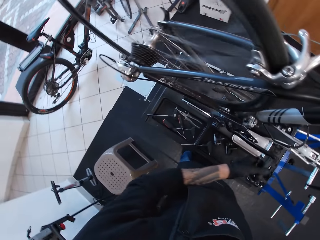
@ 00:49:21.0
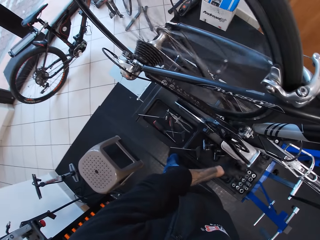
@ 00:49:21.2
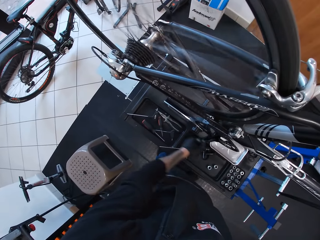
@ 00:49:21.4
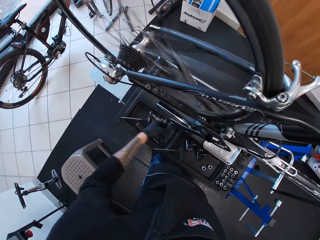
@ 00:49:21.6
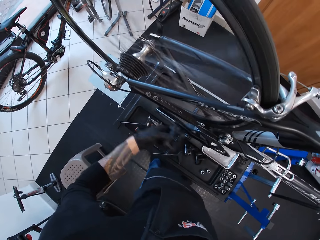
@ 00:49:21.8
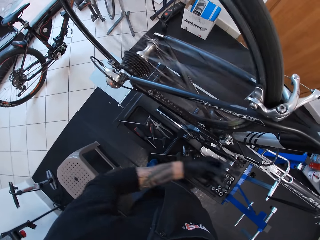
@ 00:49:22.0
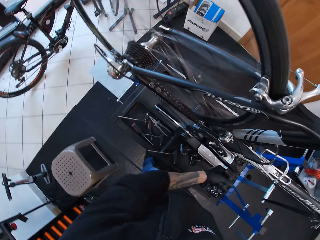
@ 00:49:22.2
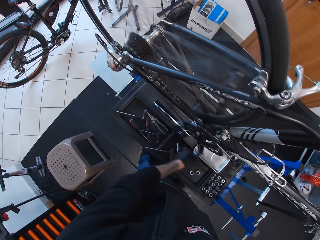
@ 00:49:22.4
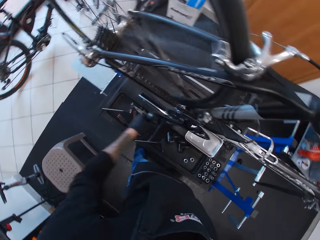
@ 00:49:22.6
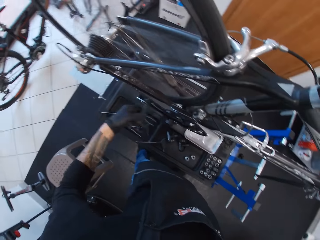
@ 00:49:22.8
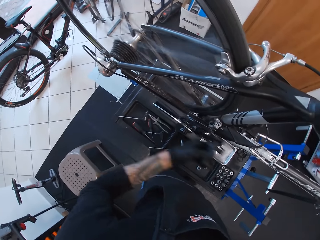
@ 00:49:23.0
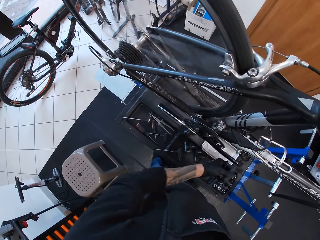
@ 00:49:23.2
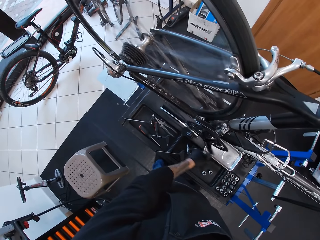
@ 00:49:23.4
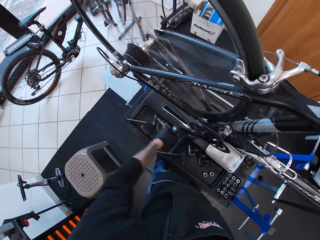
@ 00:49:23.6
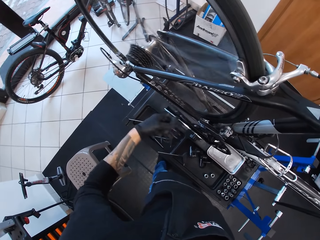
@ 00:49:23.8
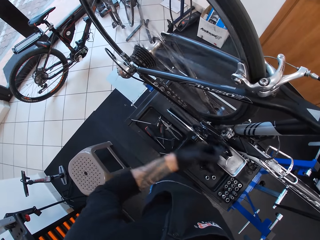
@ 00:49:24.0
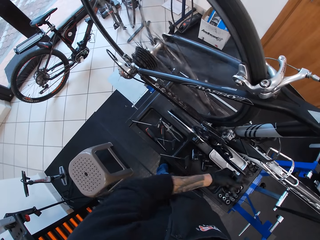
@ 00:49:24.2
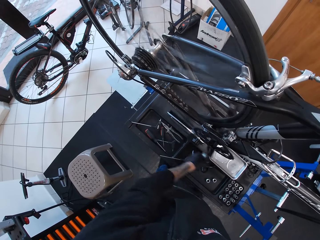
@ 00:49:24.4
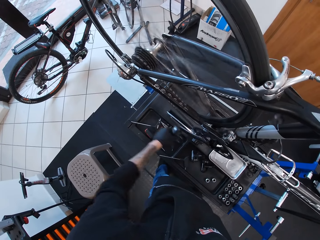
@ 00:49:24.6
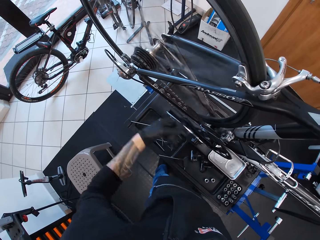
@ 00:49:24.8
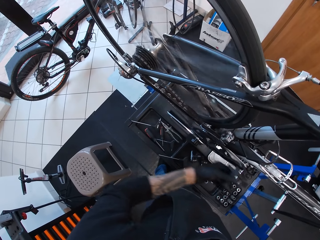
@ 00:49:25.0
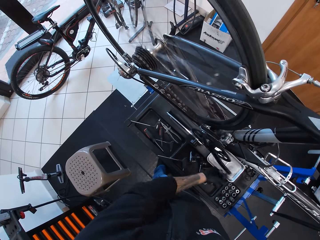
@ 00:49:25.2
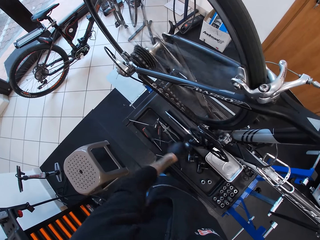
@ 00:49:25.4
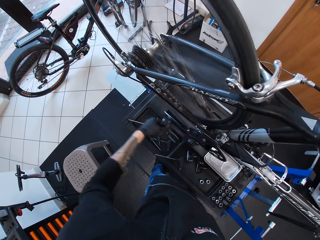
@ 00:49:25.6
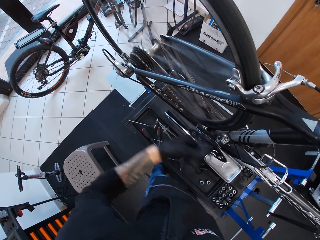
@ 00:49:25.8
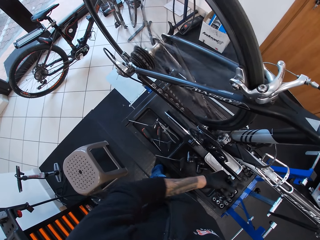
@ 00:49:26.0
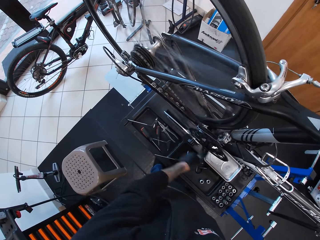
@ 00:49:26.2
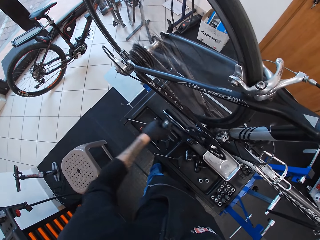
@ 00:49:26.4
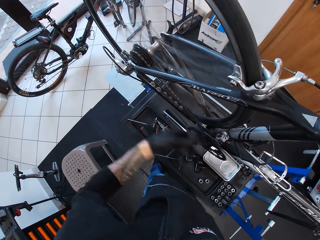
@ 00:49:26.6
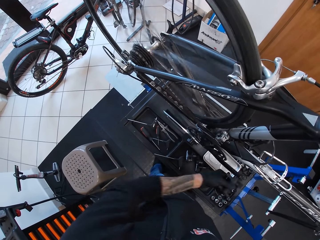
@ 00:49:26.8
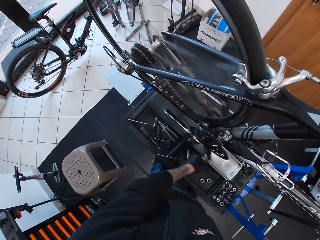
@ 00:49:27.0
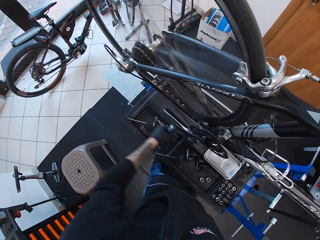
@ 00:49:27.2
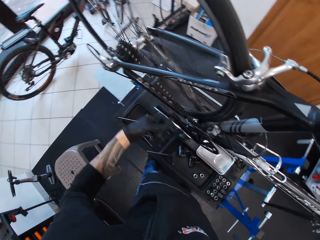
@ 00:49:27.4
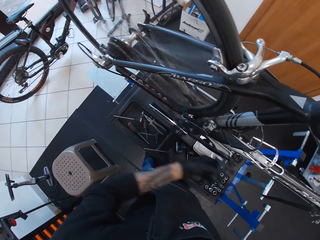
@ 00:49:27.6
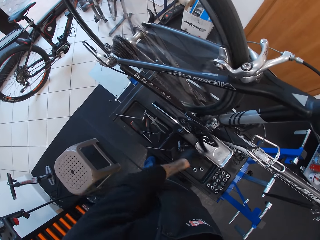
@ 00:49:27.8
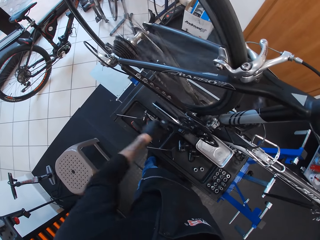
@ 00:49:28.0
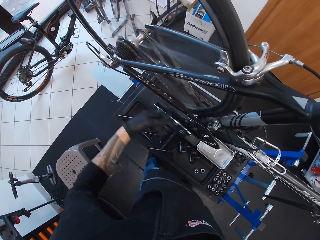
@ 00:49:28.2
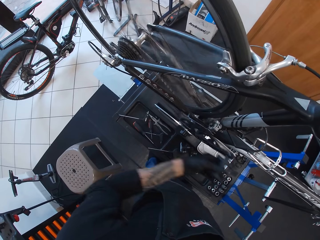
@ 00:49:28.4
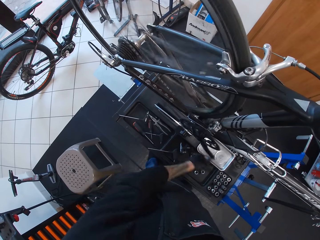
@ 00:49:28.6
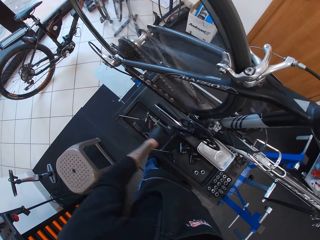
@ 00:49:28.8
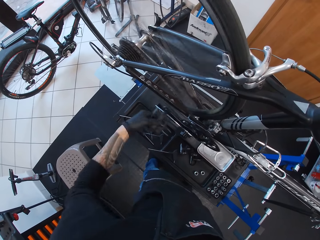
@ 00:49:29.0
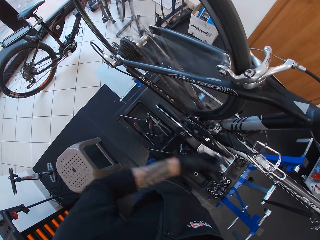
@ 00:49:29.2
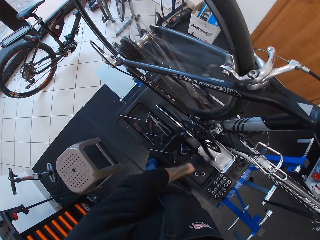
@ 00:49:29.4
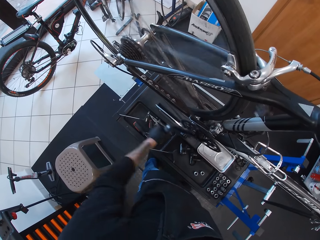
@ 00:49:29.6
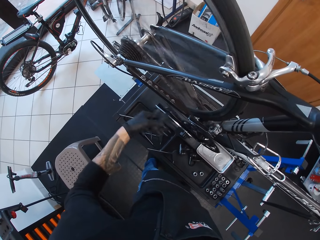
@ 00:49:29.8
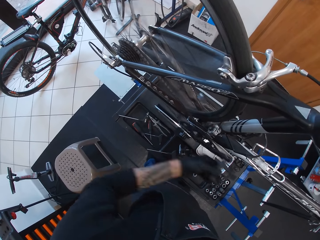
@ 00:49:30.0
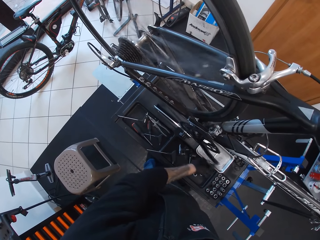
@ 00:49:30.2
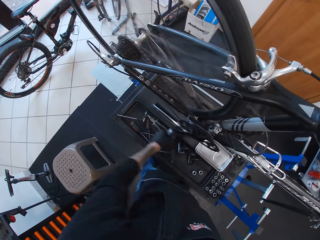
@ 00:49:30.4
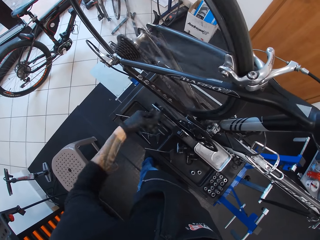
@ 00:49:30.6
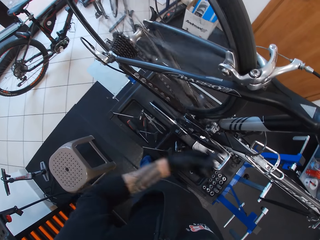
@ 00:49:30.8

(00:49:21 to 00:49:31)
The camera wearer rotates the bicycle pedal forward with the left hand.

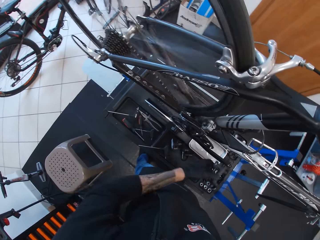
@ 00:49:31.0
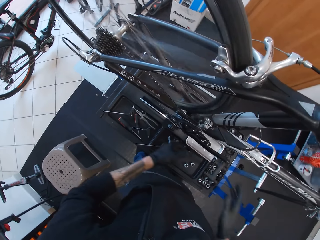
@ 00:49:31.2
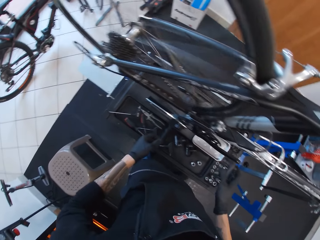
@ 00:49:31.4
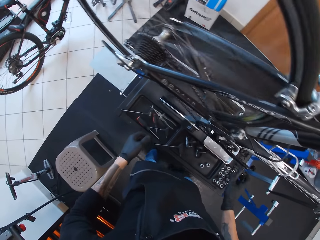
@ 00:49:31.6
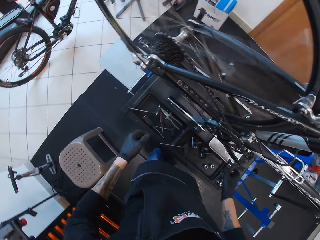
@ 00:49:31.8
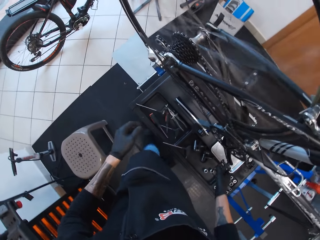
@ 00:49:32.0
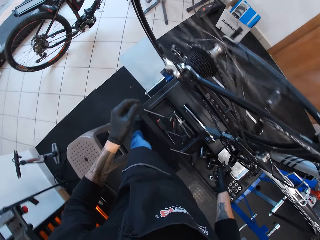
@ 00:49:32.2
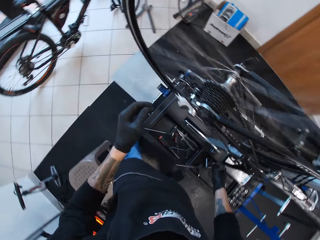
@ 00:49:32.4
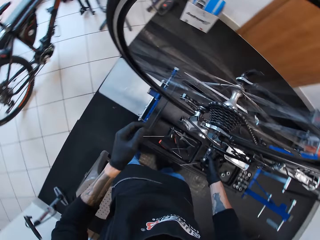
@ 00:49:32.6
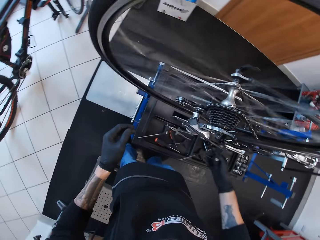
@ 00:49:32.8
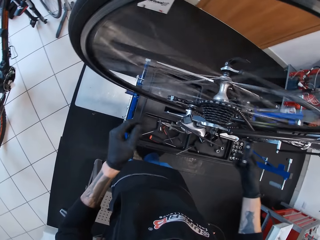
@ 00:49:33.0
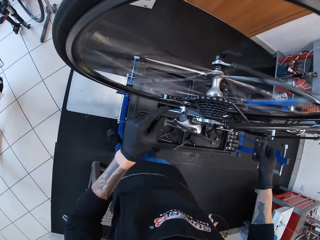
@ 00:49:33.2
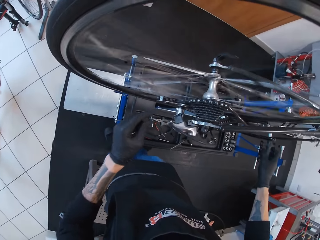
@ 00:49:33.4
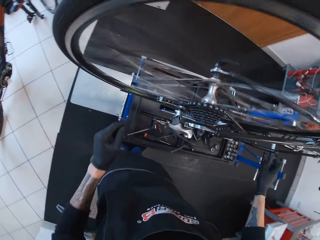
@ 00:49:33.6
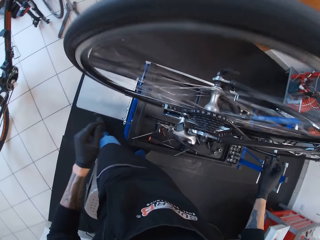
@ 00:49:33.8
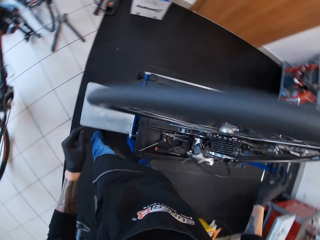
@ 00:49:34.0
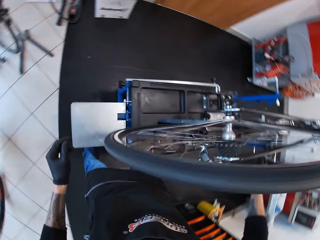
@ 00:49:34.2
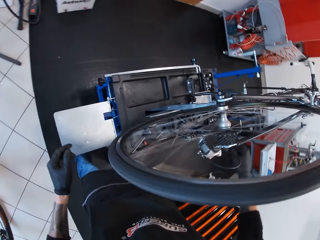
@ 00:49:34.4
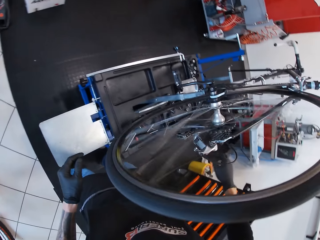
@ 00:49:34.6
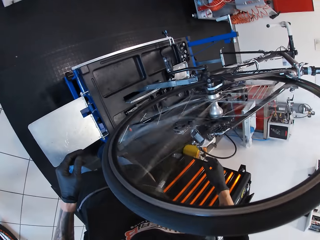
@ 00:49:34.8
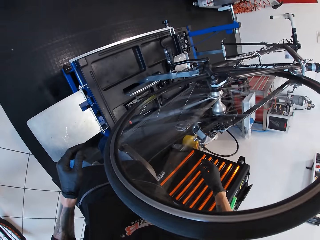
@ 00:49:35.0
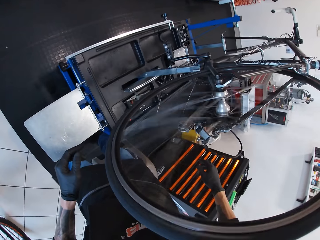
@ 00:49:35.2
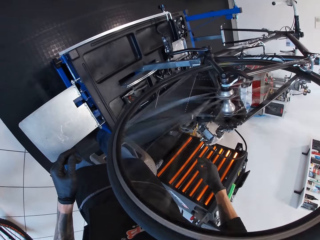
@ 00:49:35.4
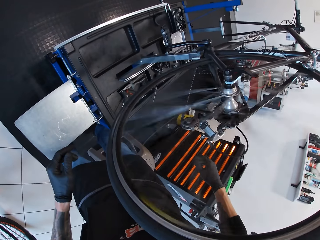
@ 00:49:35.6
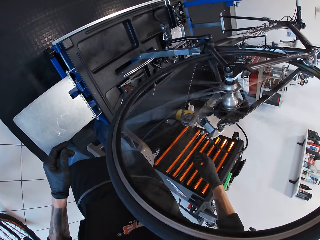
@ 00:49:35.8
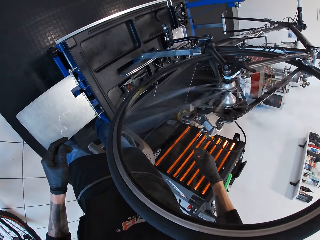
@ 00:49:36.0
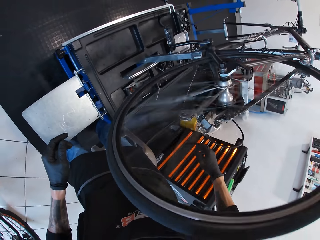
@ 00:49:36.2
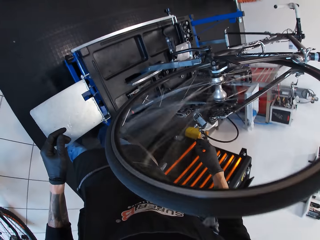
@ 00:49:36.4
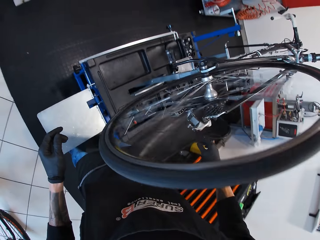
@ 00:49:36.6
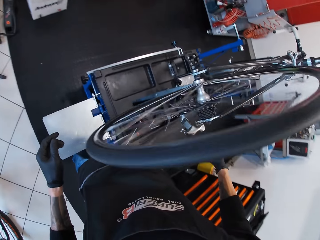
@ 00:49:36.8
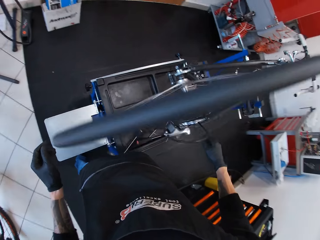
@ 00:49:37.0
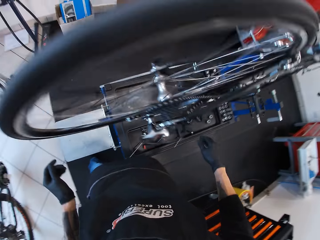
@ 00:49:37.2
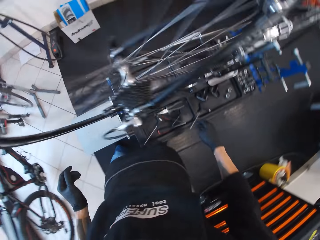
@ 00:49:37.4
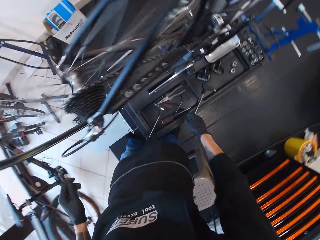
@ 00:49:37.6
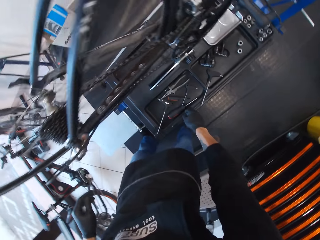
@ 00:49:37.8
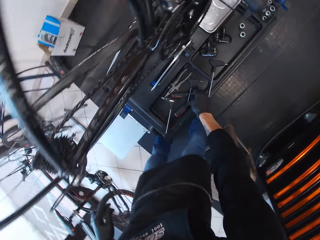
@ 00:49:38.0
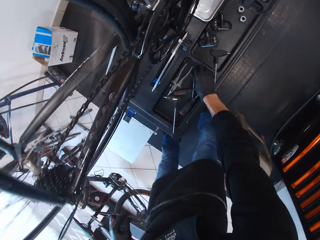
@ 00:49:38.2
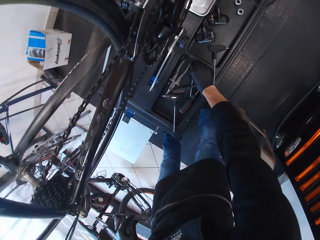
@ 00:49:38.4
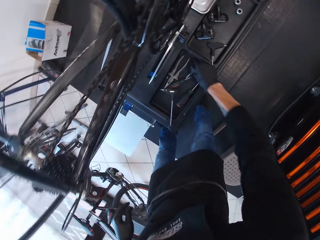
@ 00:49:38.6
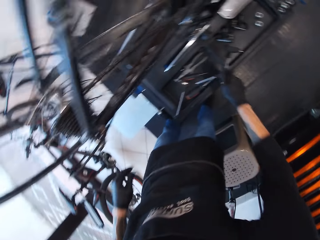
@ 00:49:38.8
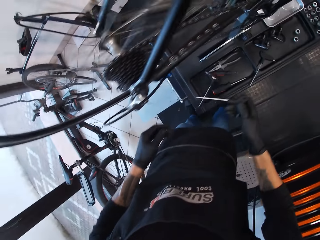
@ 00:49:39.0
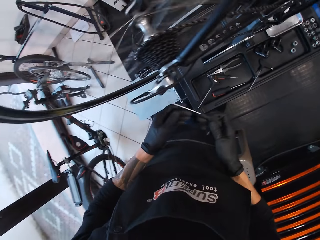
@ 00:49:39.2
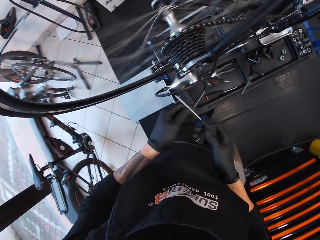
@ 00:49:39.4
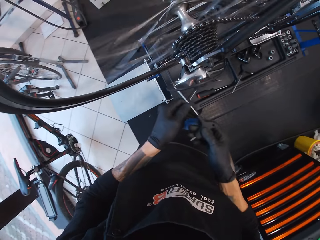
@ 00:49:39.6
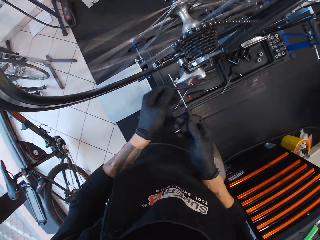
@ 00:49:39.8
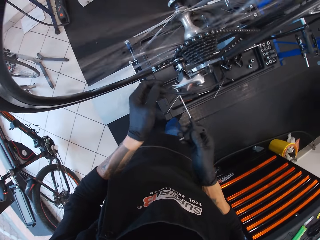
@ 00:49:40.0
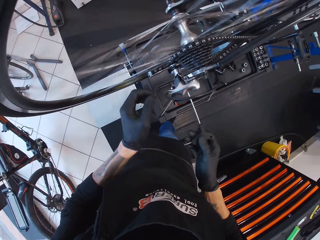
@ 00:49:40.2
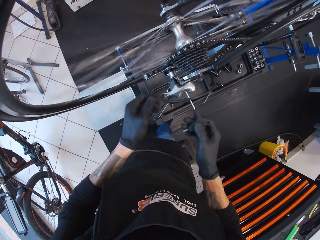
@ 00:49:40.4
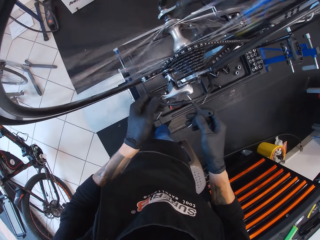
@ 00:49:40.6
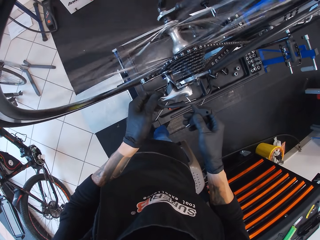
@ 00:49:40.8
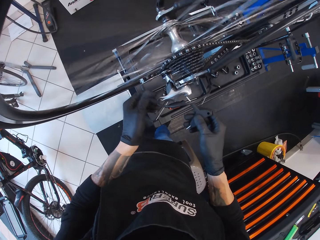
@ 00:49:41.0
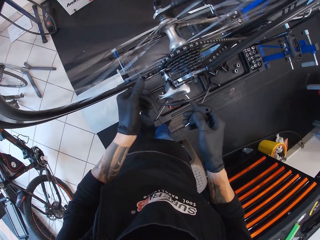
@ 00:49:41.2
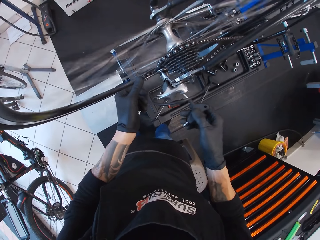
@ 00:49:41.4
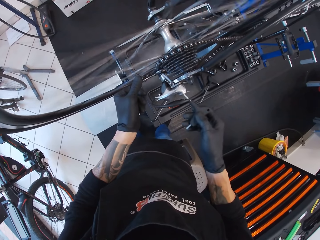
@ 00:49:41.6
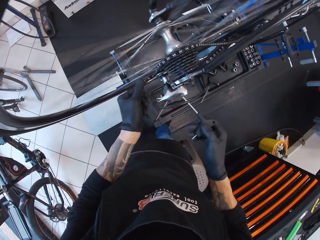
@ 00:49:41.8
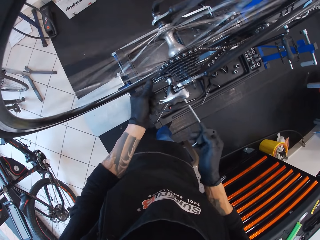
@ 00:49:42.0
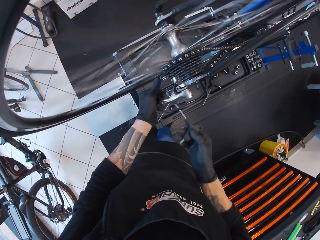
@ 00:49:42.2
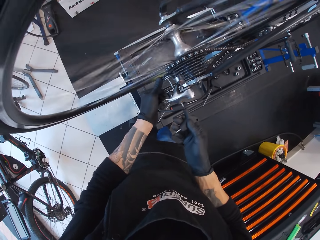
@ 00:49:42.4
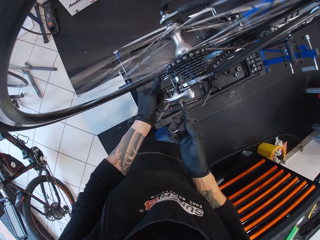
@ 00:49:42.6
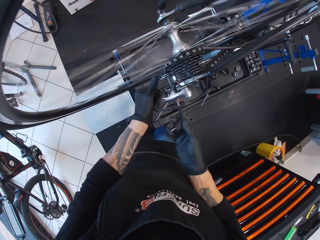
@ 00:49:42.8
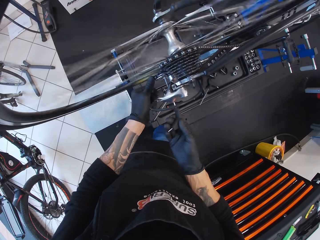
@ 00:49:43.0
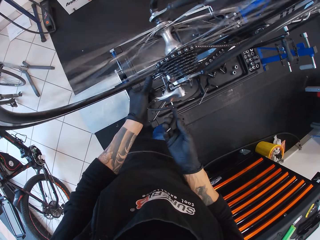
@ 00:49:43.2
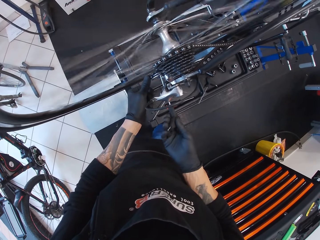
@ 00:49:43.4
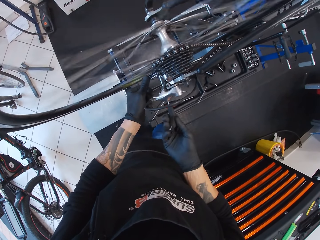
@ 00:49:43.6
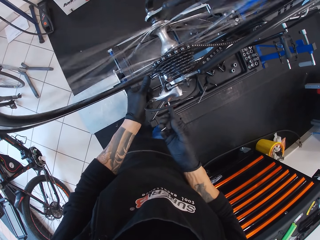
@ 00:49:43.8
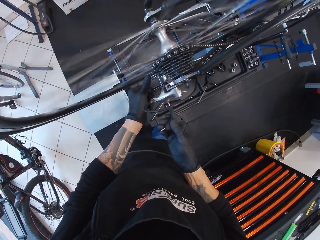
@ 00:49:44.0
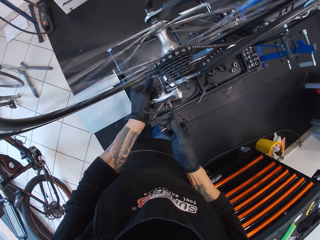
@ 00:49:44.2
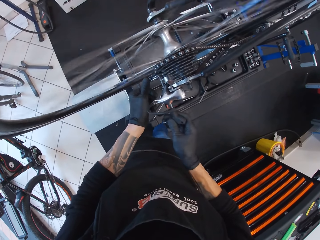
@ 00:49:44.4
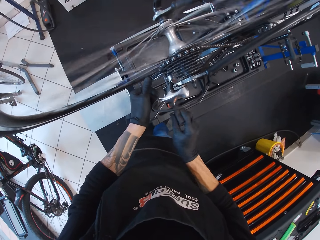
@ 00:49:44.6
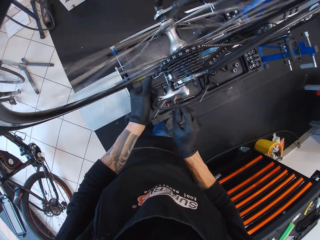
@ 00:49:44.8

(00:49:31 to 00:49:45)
The camera wearer rotates the bicycle pedal forward with the right hand. They look at the bicycle wheel. They look at the other side of the bicycle. They grab a screwdriver. They adjust the rear derailleur with the screwdriver. They tighten the gear shifter. They move the gear shifter down with the left hand. They tighten the gear shifter.
